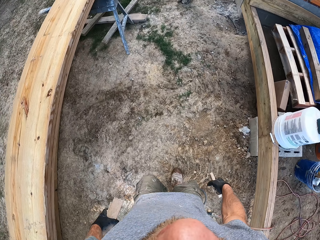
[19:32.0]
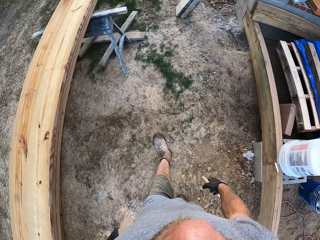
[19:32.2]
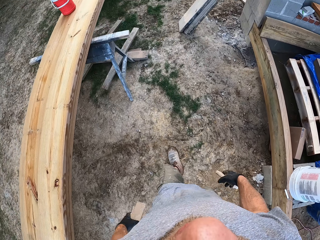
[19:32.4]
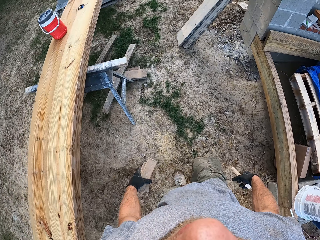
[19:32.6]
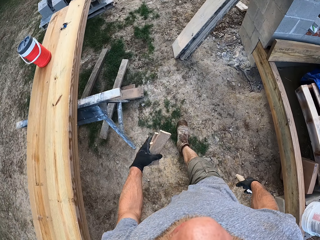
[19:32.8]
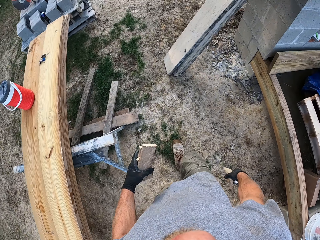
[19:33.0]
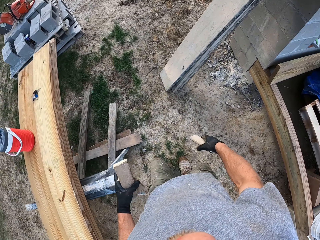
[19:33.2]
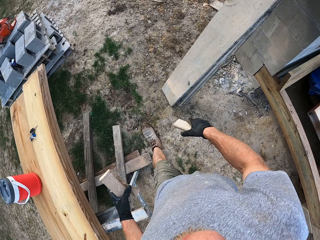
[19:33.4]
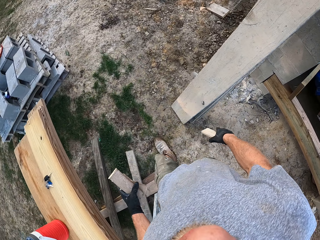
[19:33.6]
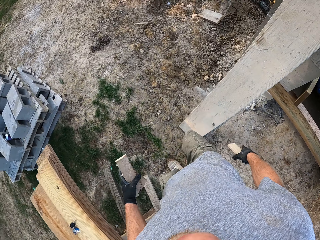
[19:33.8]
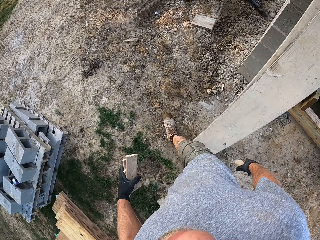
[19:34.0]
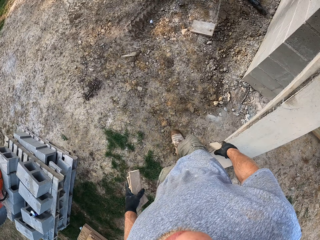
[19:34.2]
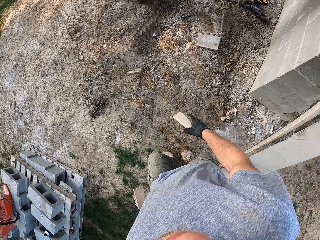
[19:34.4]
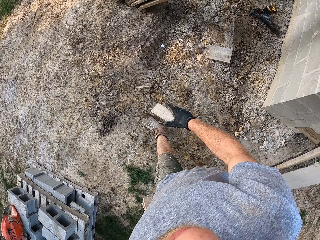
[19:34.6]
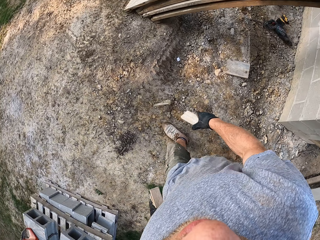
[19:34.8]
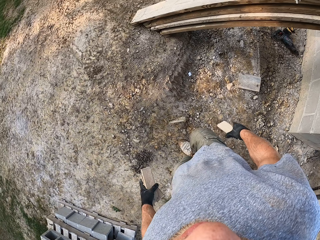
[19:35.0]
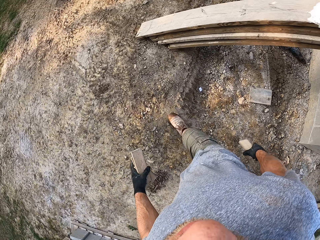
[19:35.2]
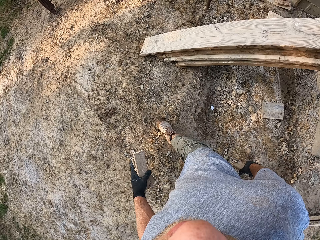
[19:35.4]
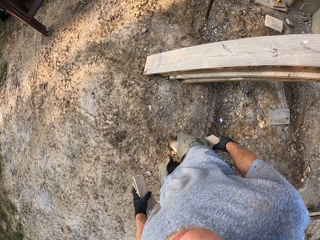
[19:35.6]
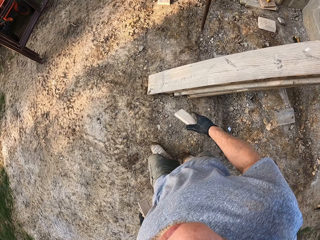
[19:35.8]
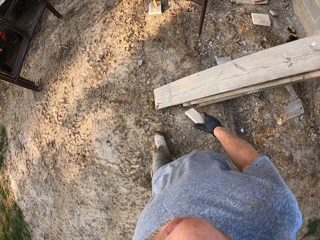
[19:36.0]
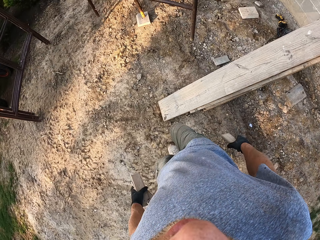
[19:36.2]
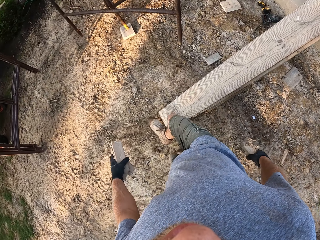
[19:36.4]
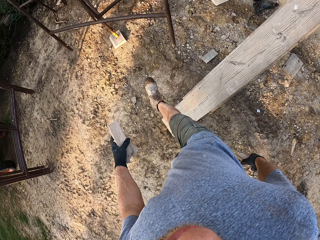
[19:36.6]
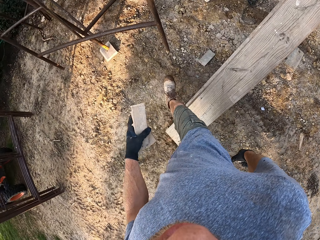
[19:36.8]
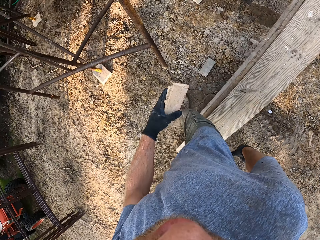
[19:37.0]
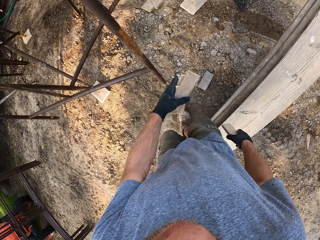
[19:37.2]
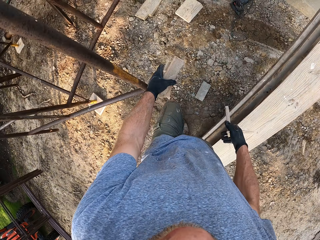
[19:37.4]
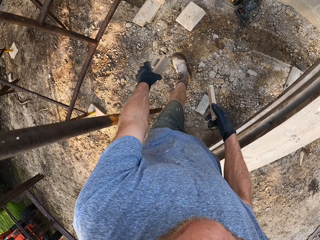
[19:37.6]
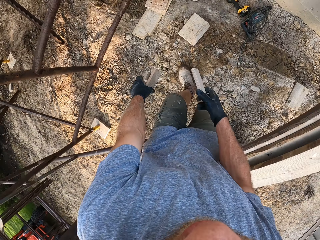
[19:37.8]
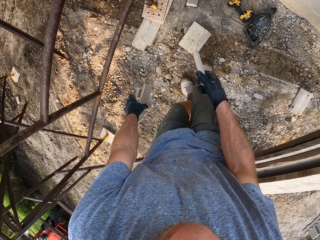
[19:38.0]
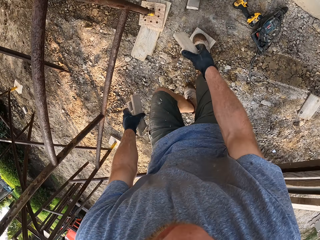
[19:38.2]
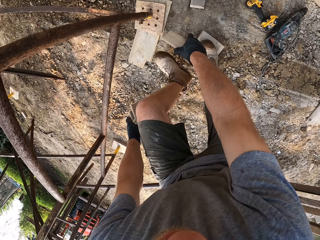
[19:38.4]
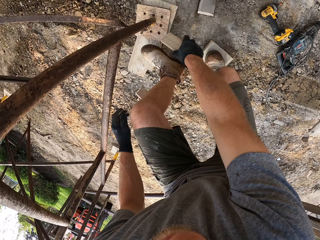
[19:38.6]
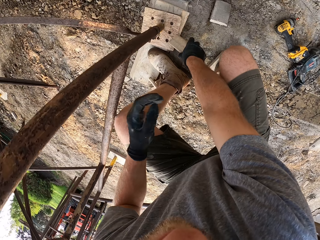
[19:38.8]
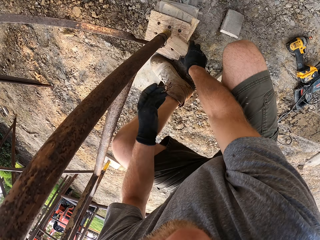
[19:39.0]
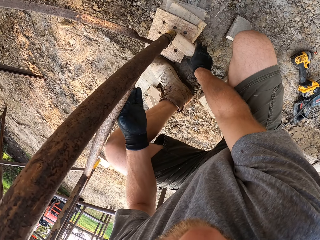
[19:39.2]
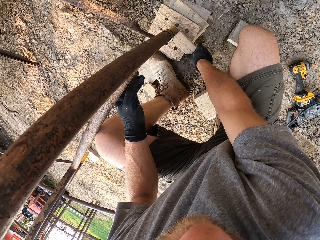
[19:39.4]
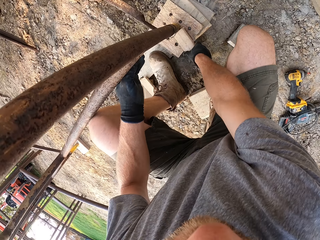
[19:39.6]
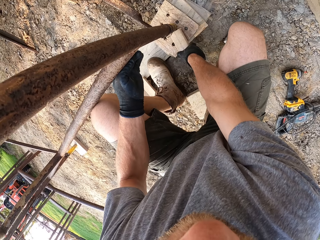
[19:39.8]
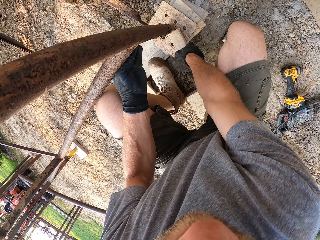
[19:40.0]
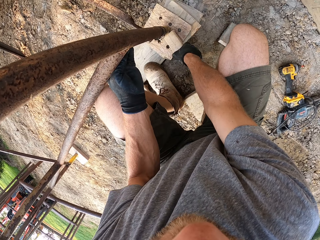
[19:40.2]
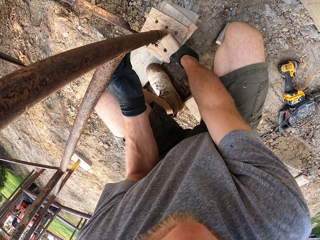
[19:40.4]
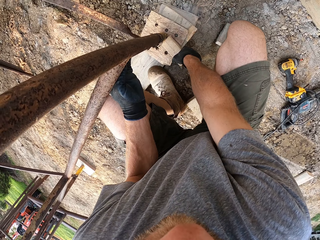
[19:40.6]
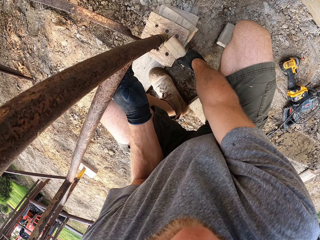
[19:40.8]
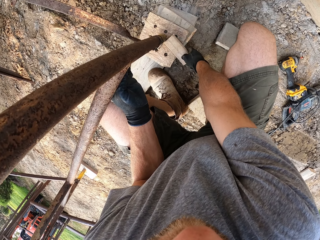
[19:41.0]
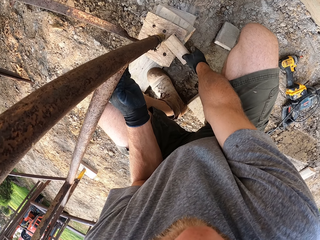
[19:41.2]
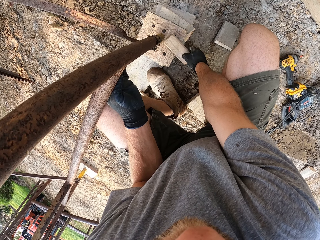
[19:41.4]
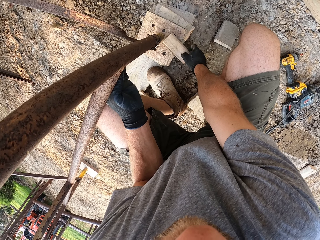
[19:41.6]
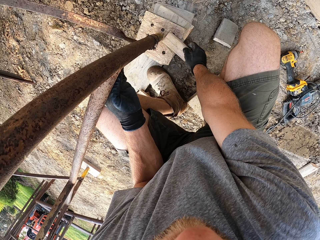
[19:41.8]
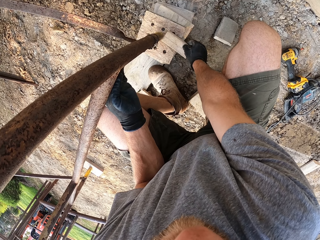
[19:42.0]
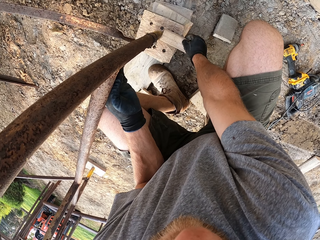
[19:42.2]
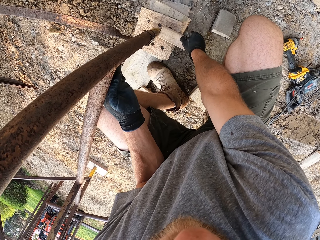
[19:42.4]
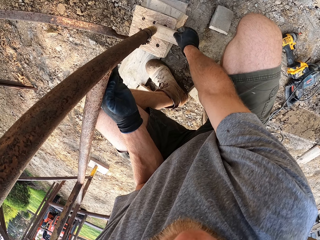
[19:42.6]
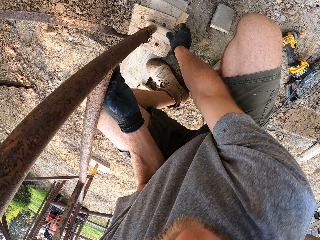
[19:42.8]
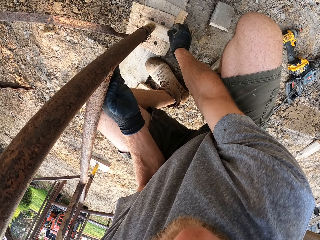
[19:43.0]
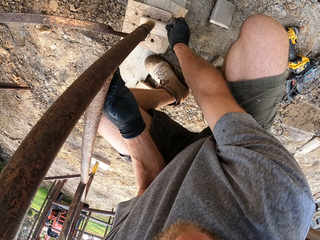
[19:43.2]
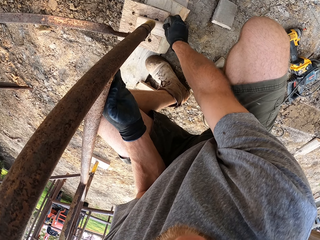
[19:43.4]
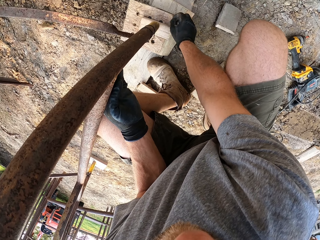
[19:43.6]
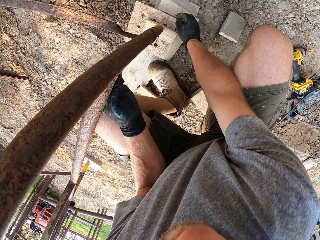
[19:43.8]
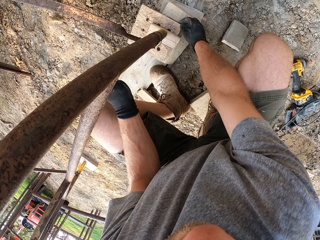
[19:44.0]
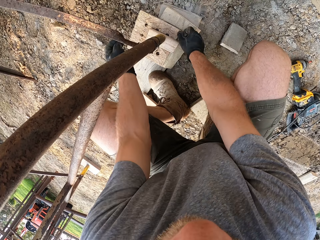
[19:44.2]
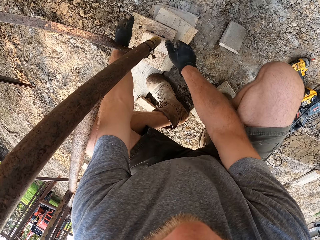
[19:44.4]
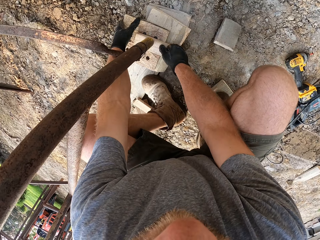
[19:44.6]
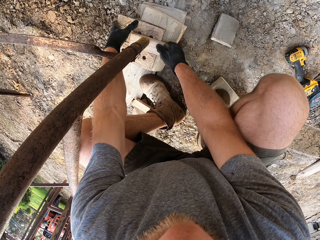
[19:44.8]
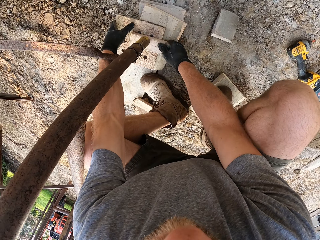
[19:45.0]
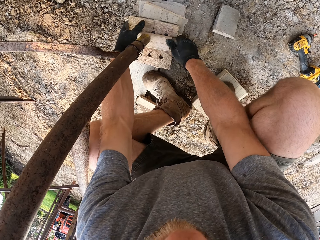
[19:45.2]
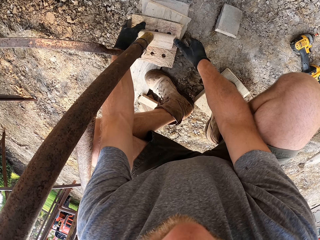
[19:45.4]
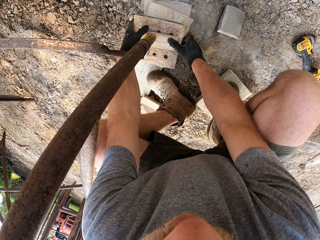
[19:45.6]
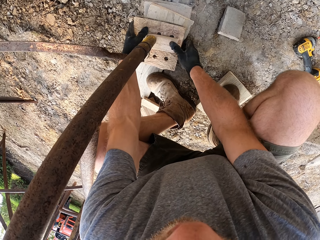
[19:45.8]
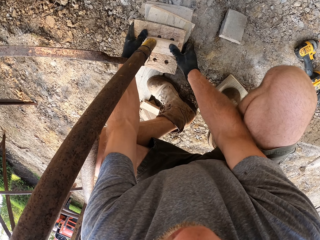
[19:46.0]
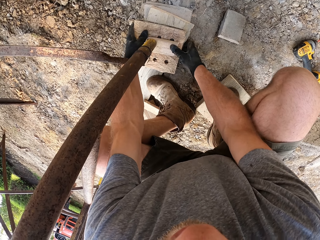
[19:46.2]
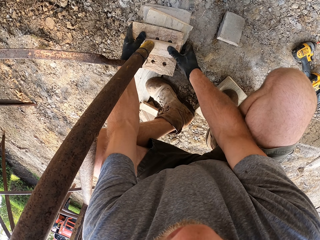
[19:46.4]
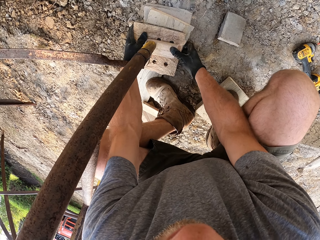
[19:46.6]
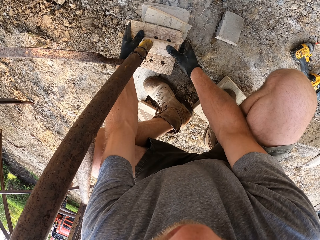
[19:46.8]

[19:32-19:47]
The camera wearer walks to the rack. He walks around the construction site. He drops the planks in his left hand on the ground. He lifts a pole of the rack. He fixes the pieces of wood on the ladder. He places the plank in his right hand under the rack pole. He adjusts the planks under the rack pole with both hands.

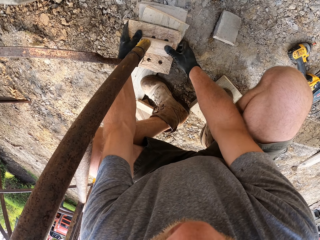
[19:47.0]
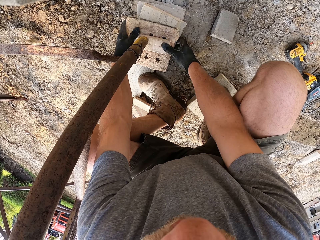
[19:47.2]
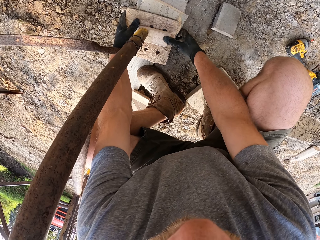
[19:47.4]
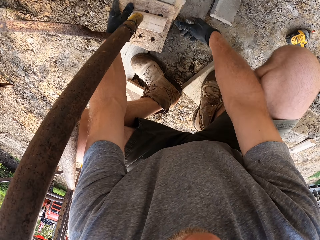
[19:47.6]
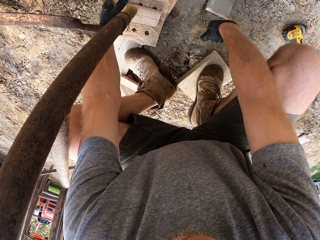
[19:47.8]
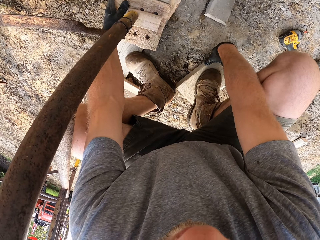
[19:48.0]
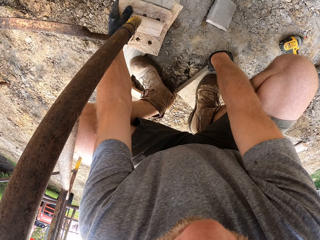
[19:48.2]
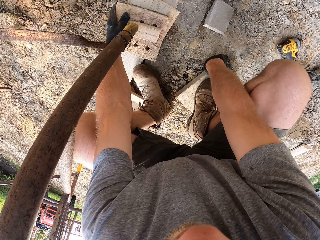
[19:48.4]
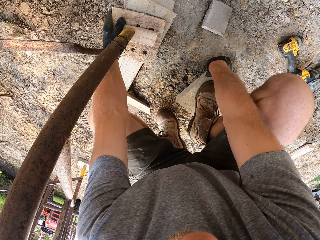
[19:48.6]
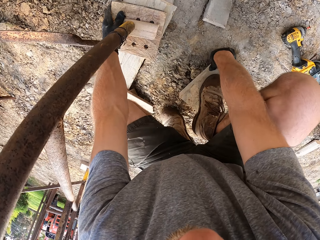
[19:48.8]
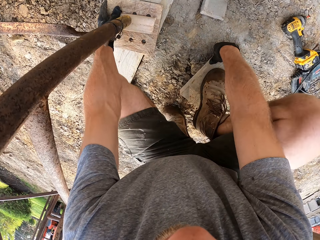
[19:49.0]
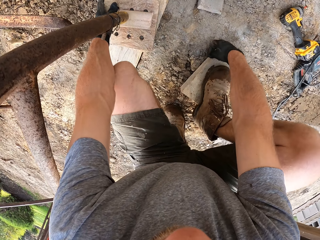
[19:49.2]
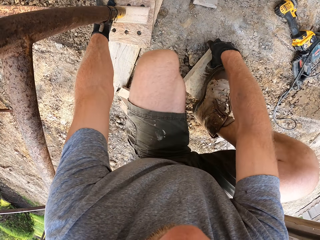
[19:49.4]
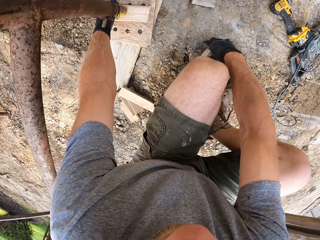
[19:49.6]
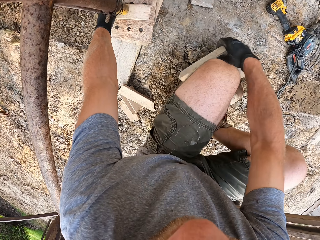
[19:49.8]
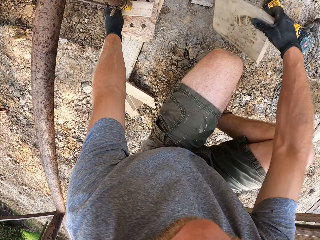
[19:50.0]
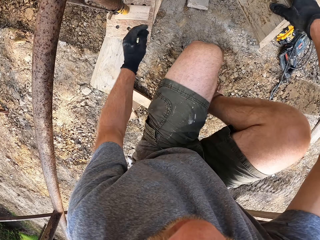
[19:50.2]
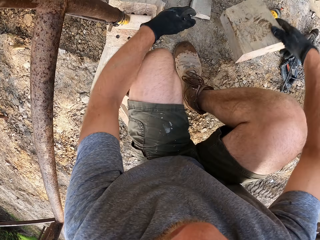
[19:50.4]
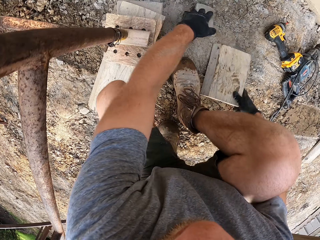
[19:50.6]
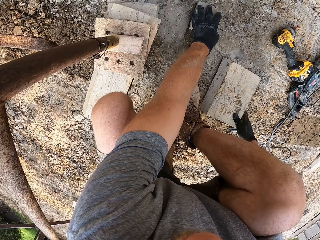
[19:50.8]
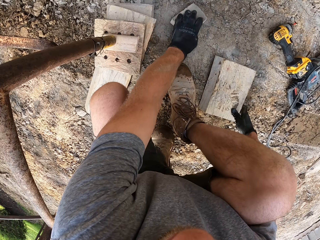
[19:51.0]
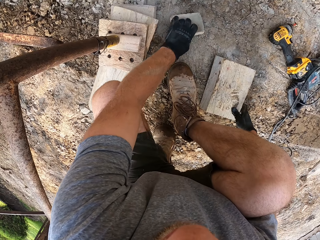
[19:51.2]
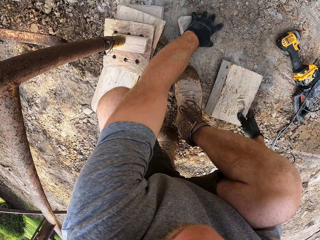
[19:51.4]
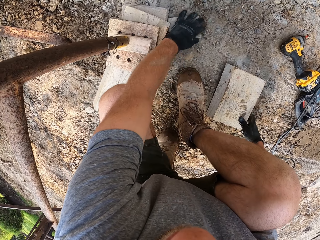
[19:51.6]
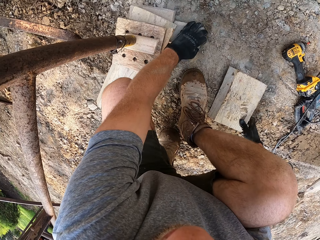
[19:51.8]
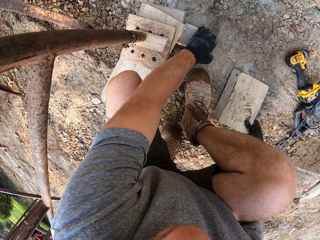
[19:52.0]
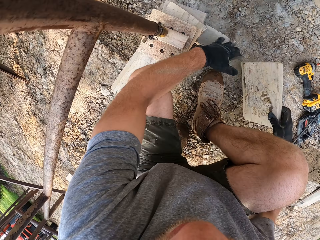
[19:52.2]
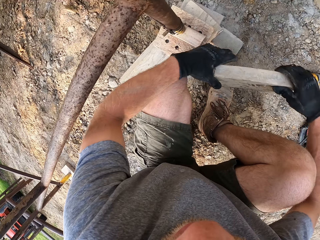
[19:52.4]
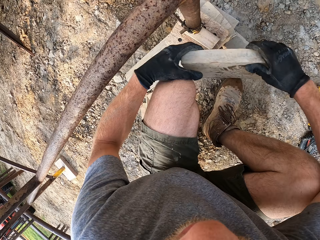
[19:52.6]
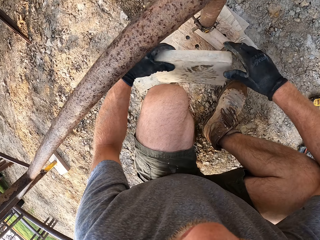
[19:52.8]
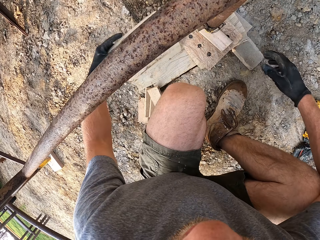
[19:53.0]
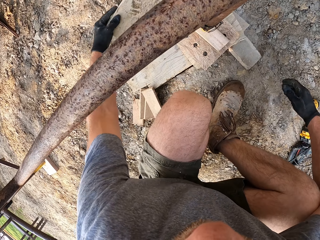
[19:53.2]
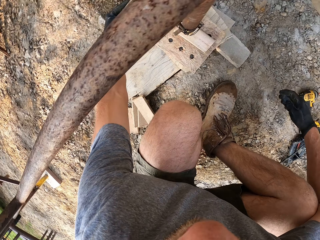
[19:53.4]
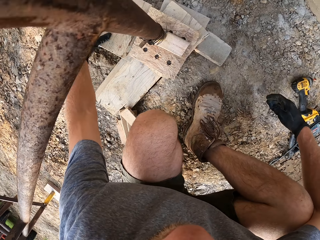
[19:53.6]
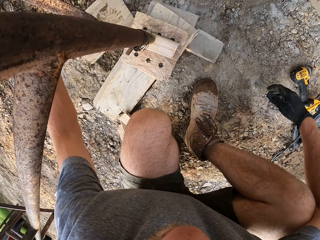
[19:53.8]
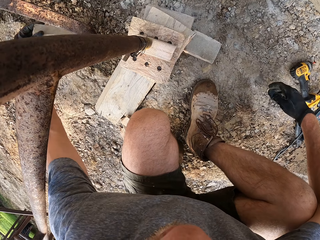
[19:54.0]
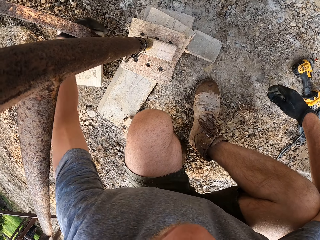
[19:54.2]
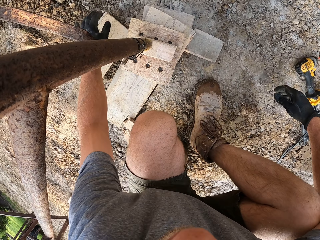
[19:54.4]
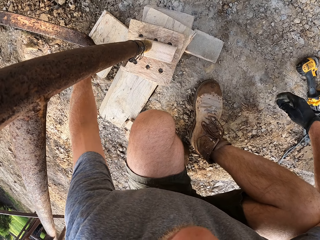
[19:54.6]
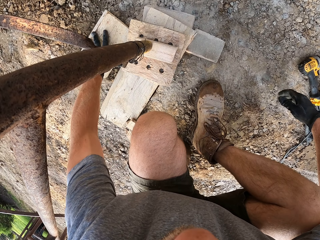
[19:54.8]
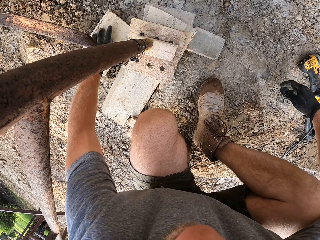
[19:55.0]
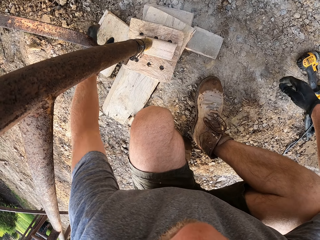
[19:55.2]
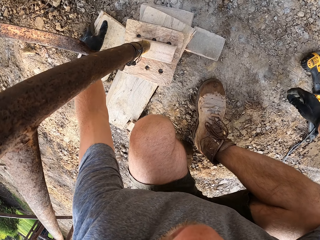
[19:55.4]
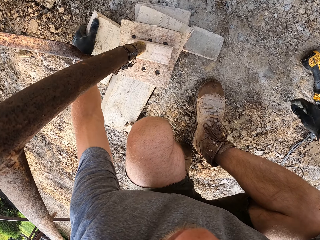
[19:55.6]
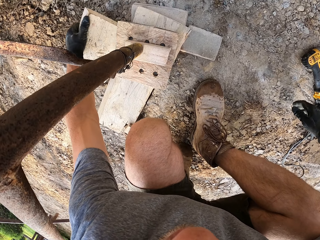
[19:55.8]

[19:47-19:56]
The camera wearer takes a plank under his right foot. He moves a plank on the ground beside the planks under the rack pole. He passes the plank in his right hand to his left hand. He places the plank on the ground beside the planks under the rack pole. He fixes the piece of wood on the ladder.
